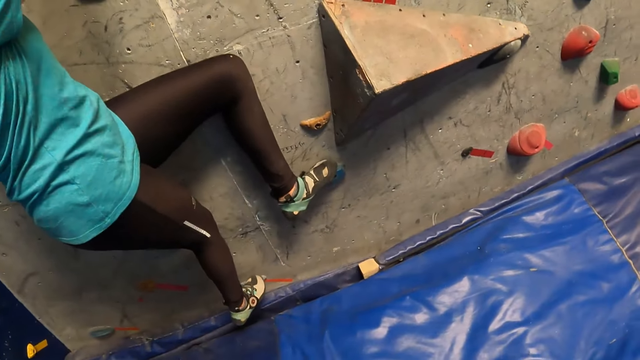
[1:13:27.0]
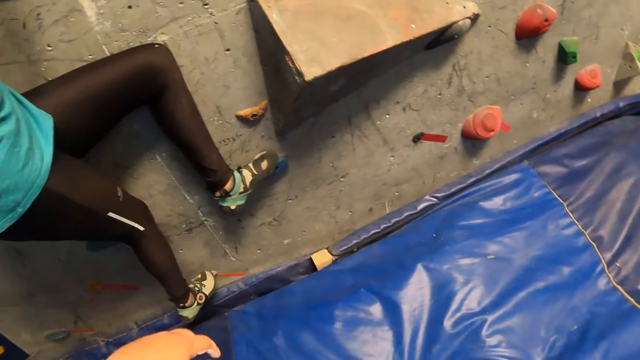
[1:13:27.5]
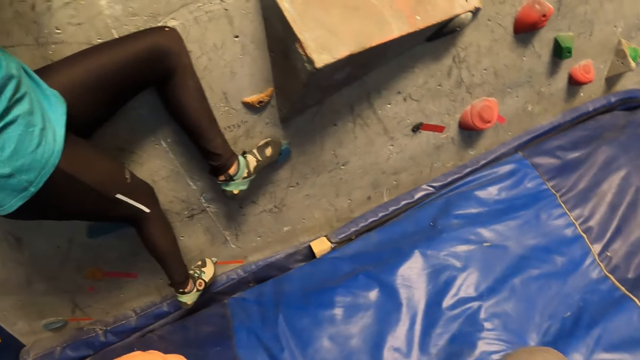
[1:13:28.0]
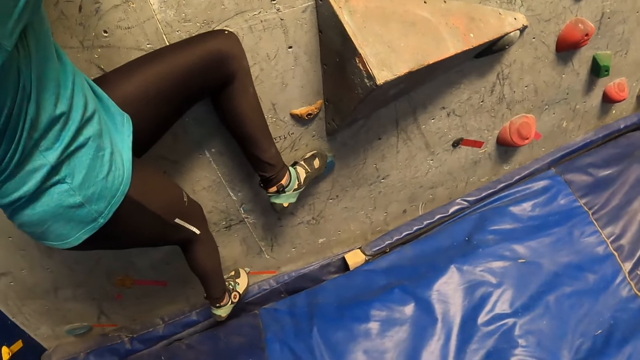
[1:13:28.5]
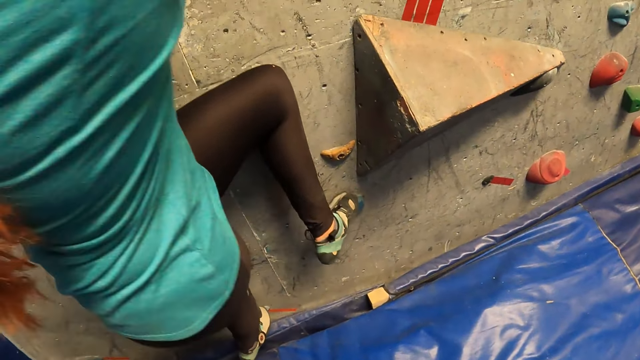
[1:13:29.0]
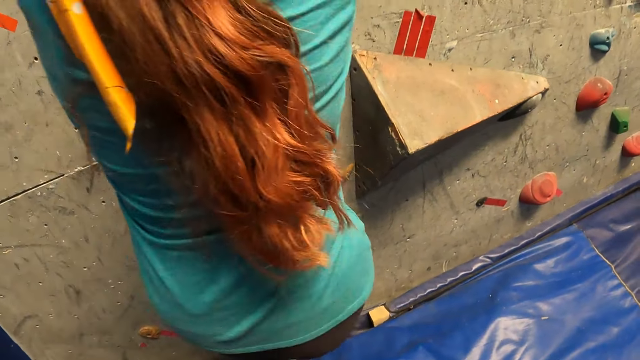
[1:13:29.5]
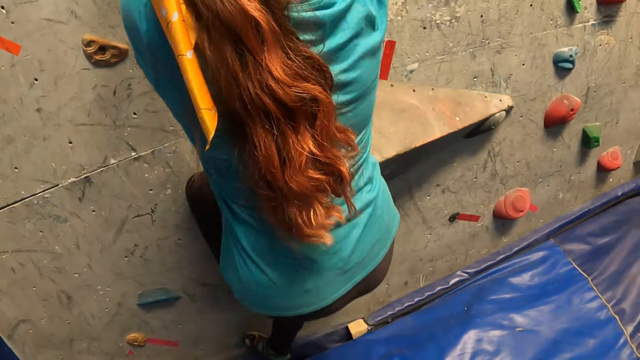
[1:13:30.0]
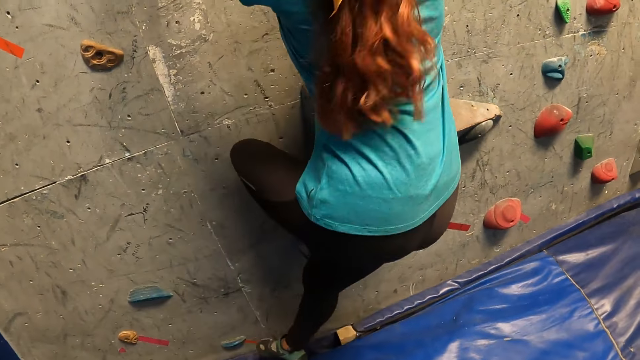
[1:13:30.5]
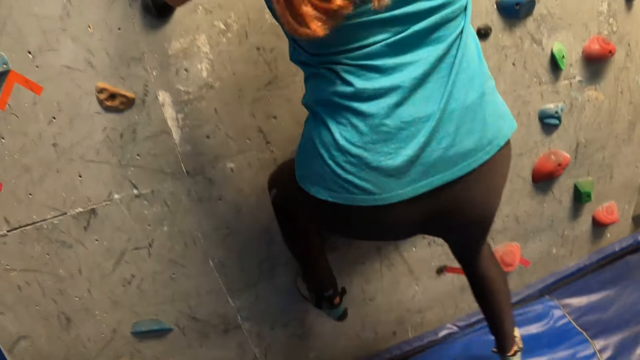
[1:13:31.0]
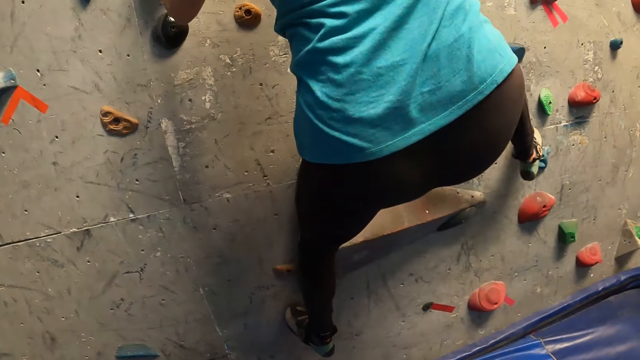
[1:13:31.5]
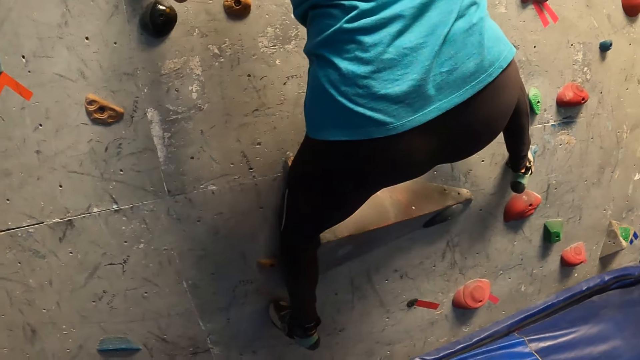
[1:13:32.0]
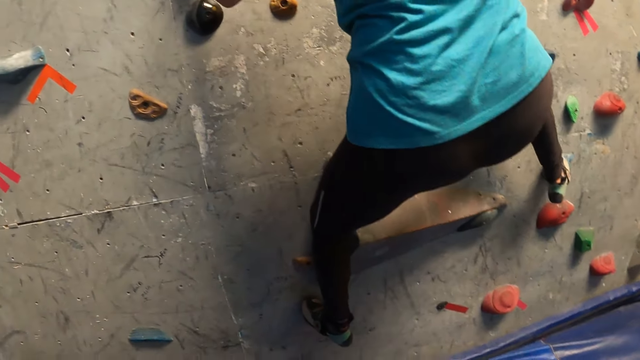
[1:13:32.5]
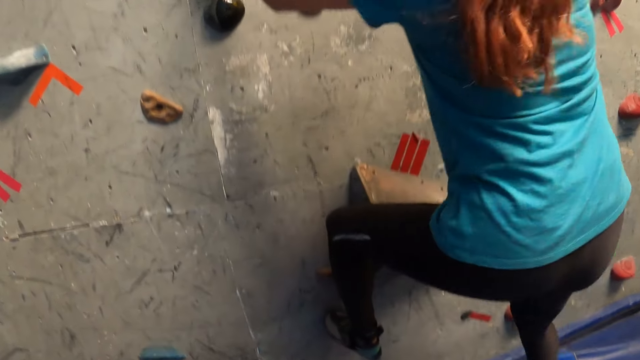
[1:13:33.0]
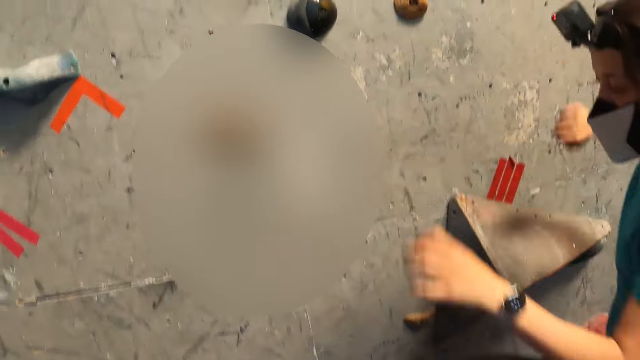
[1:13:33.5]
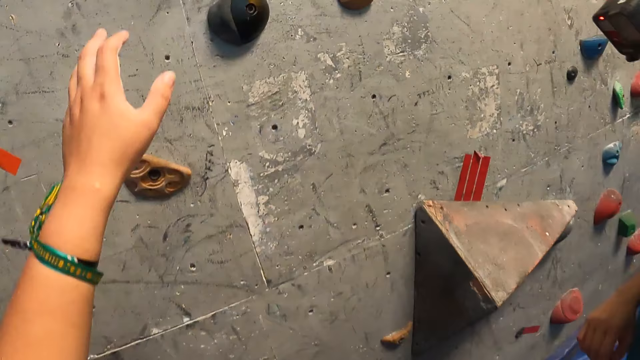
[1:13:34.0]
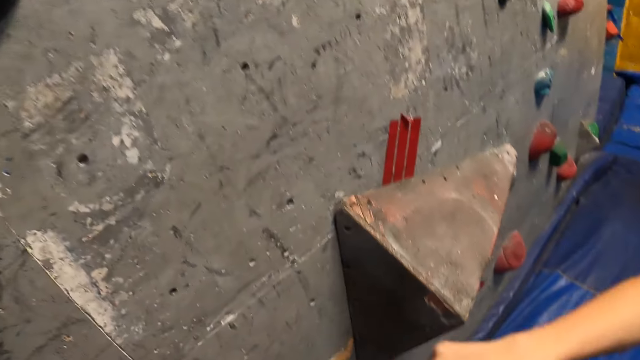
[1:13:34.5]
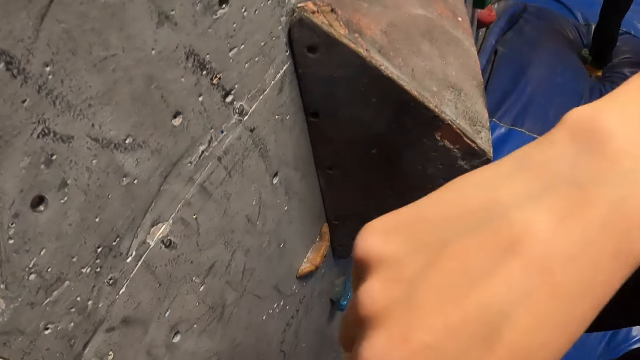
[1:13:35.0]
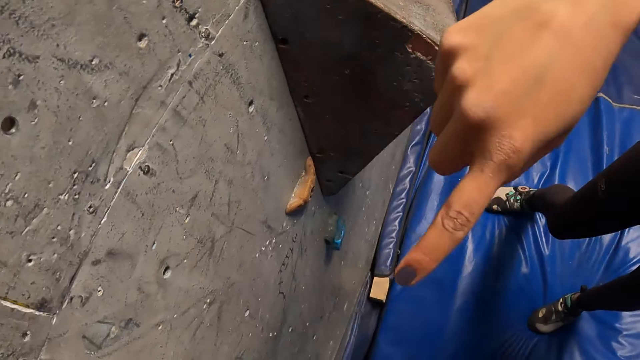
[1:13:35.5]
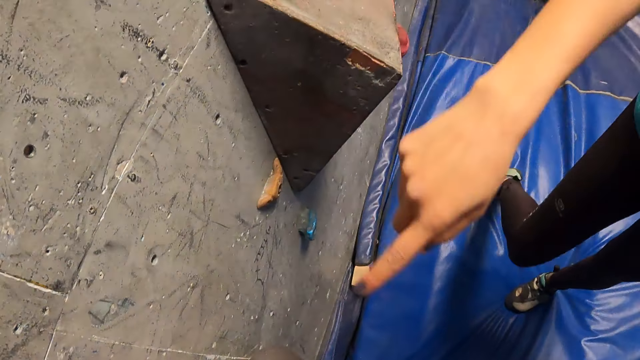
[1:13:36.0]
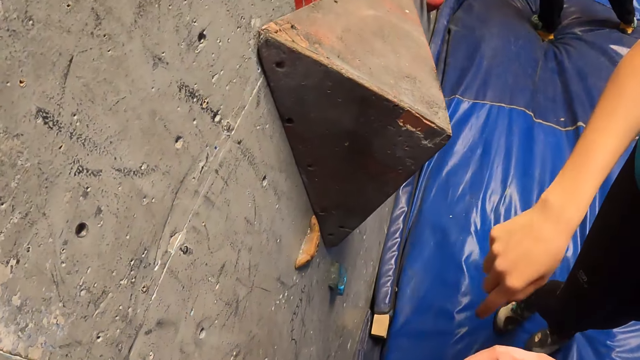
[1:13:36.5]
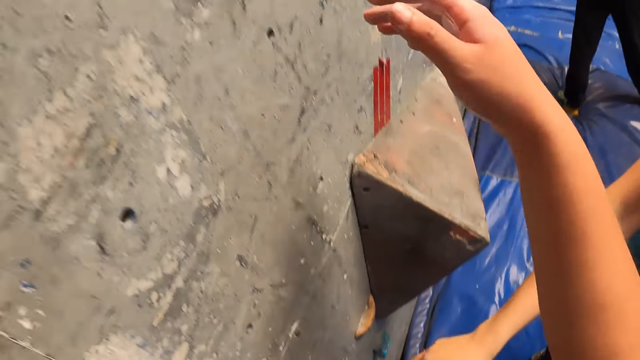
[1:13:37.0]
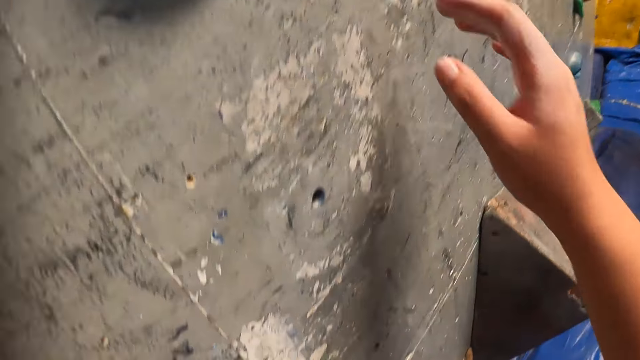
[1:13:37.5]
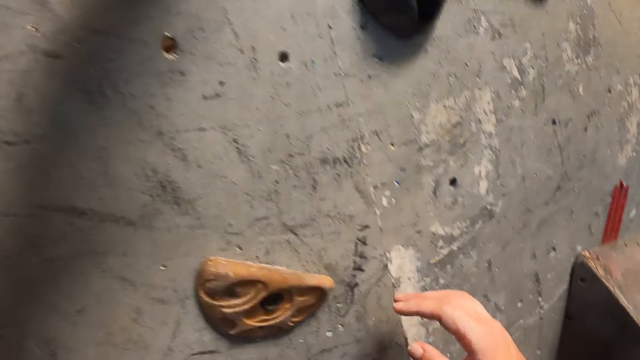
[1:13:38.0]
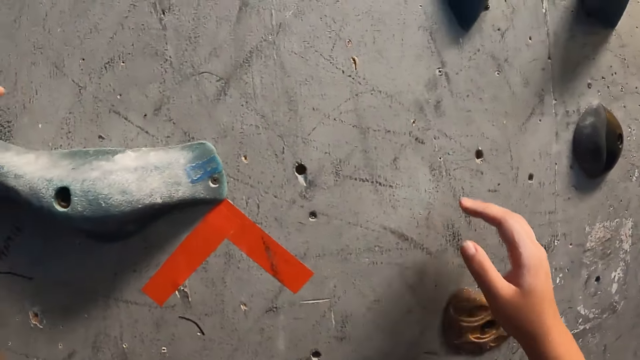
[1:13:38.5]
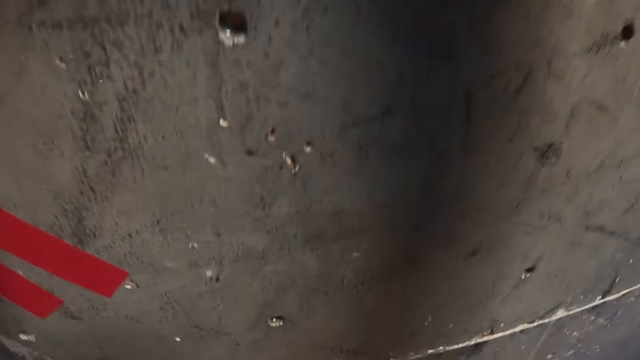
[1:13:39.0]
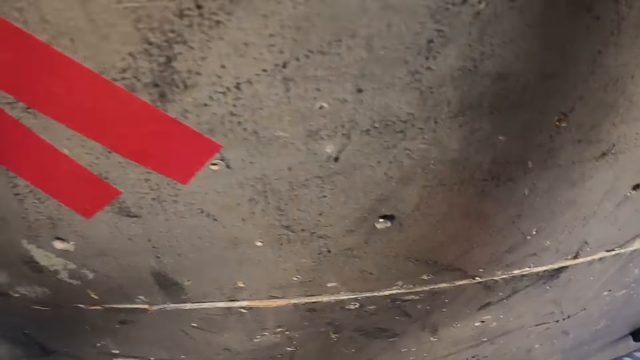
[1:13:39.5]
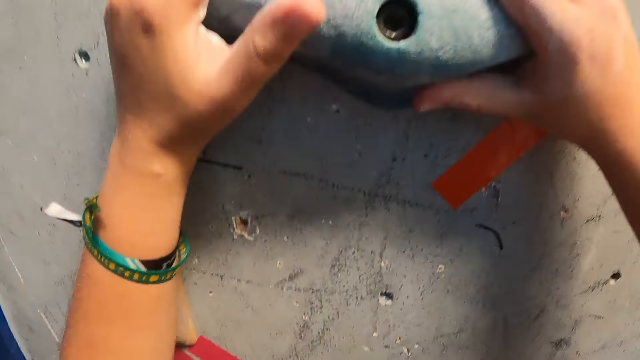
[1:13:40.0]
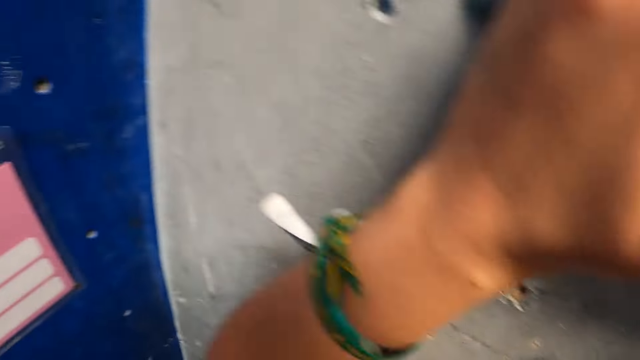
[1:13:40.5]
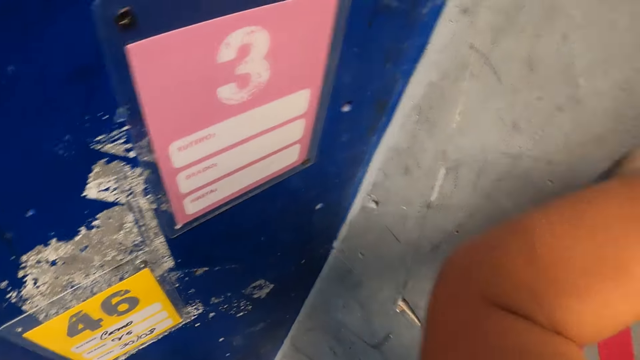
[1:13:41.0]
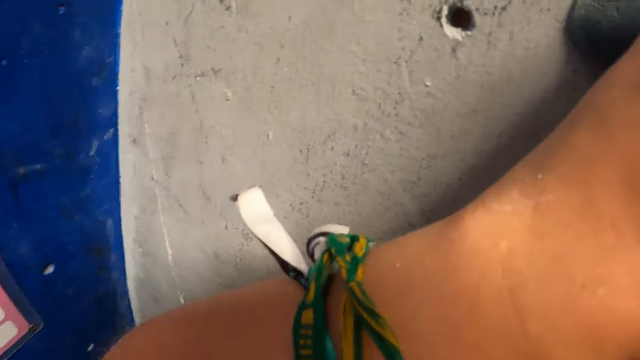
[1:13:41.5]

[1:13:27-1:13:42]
The woman places her right leg on a bouldering hold. The woman climbs down the bouldering wall. The woman points to a bouldering hold or the floor with her right index finger. The camera wearer touches a bouldering hold with her left hand. She touches the bouldering hold with both hands and climbs on the bouldering wall.

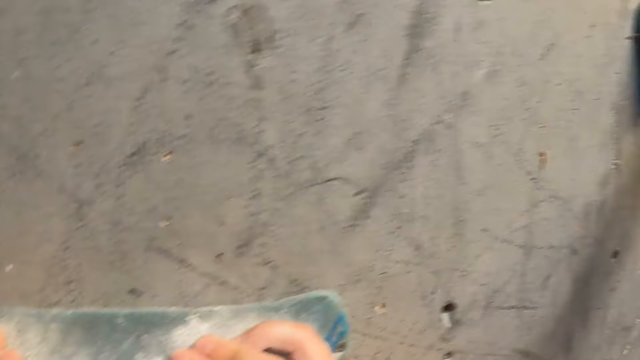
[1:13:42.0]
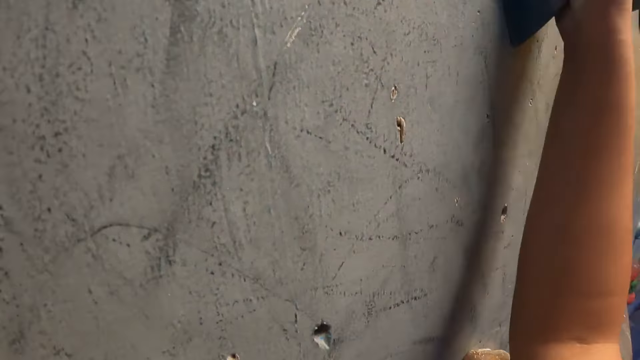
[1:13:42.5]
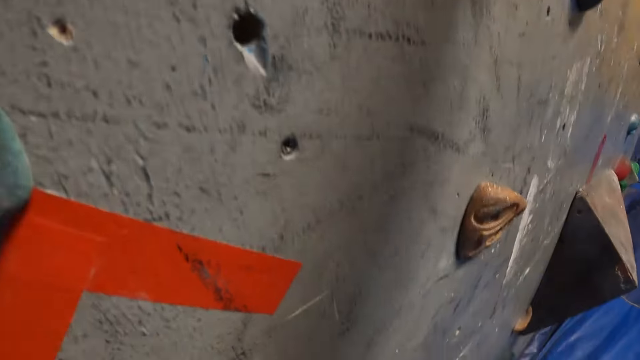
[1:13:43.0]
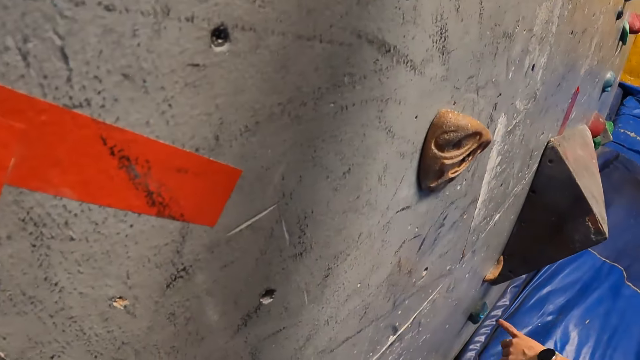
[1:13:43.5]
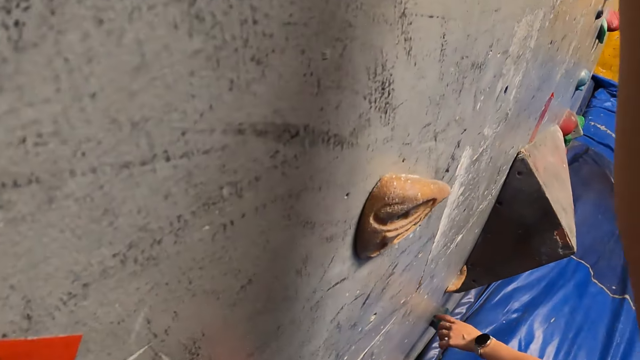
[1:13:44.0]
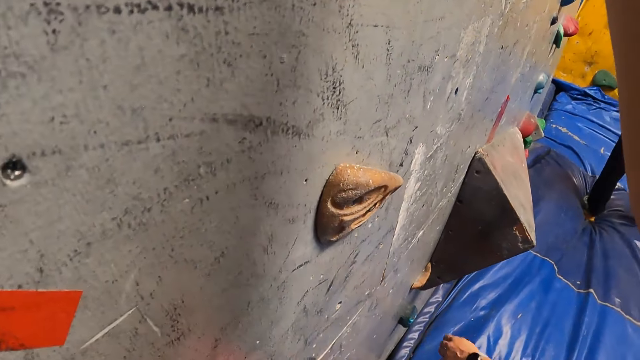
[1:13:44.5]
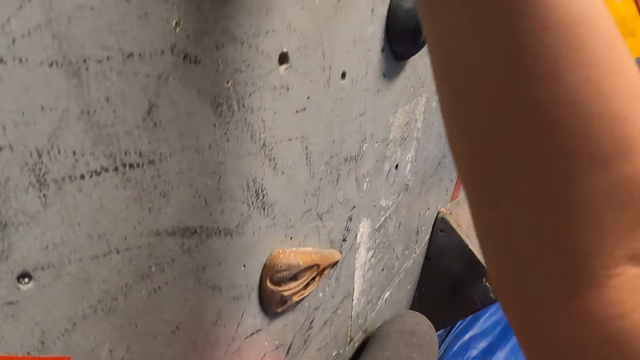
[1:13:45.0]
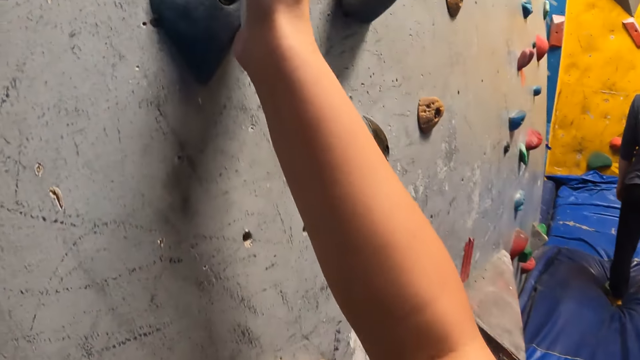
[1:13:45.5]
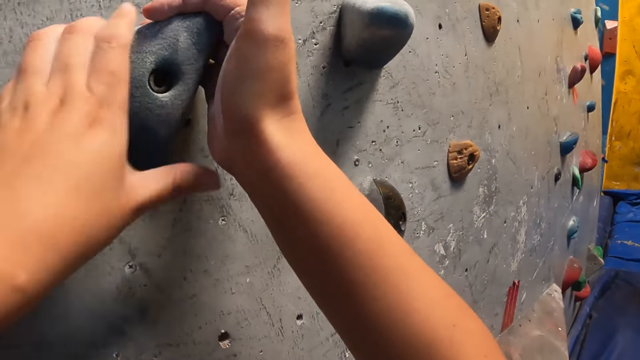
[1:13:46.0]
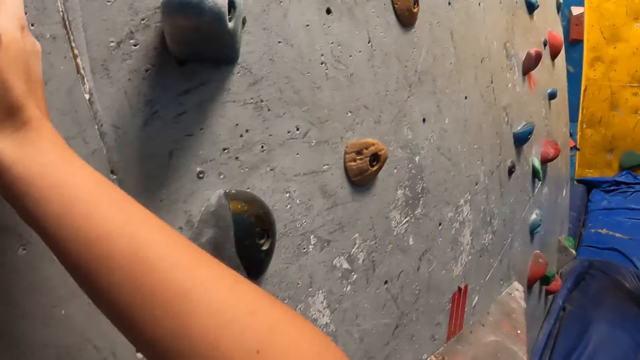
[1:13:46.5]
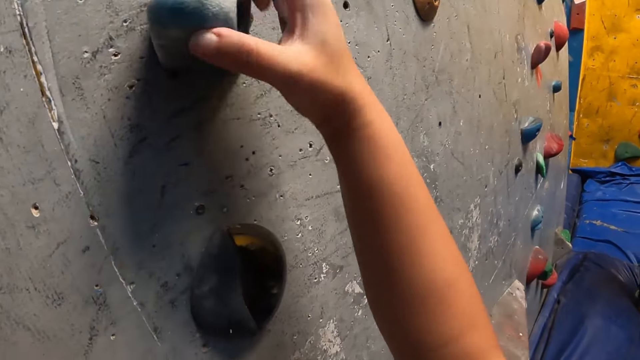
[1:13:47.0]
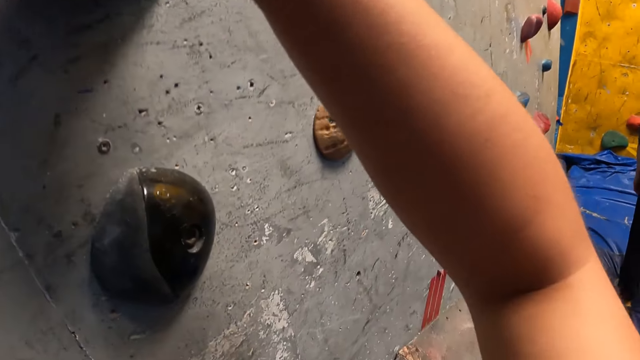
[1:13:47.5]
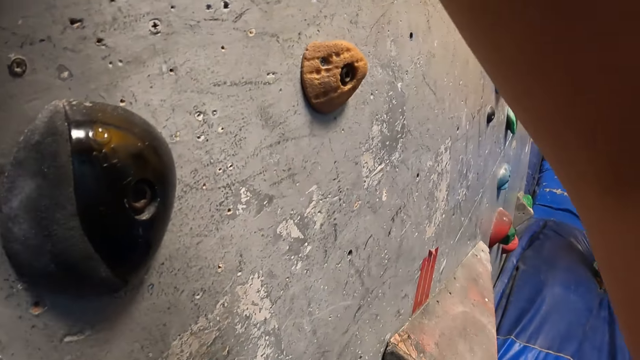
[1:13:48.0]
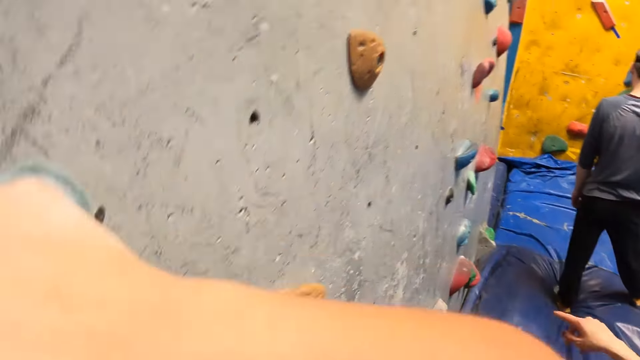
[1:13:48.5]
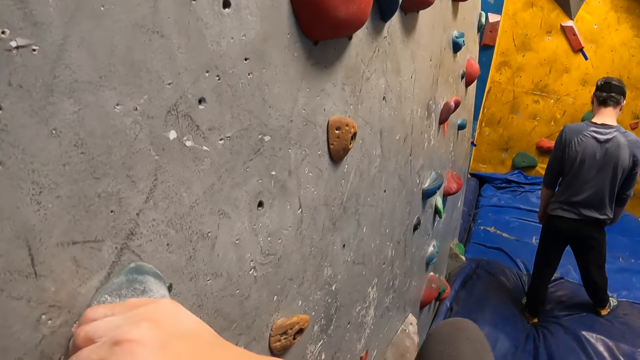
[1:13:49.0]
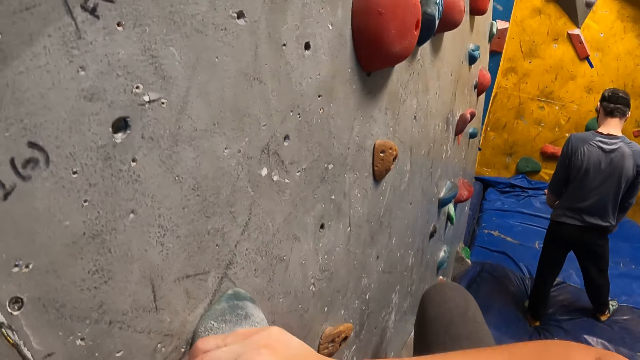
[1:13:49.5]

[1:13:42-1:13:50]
The woman touches a bouldering hold with her right hand and points to a bouldering hold with her left index finger.
